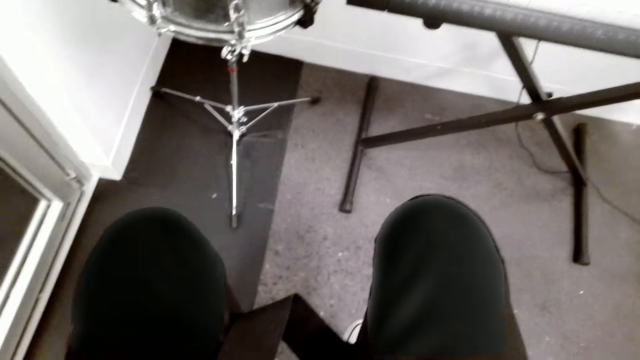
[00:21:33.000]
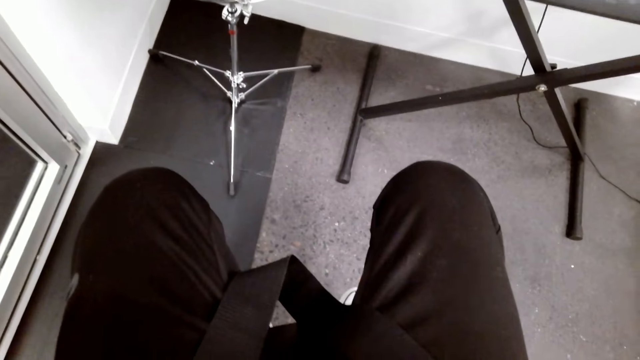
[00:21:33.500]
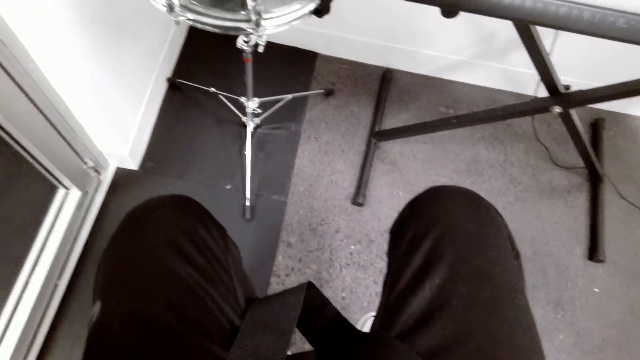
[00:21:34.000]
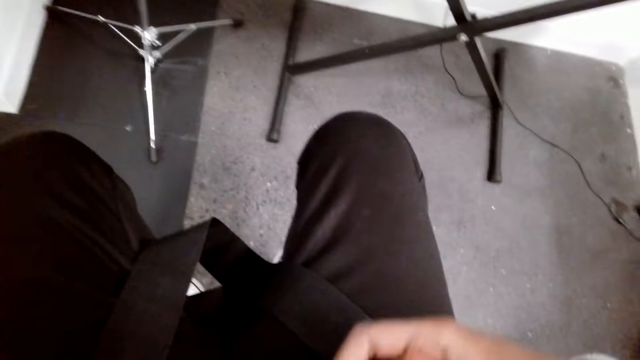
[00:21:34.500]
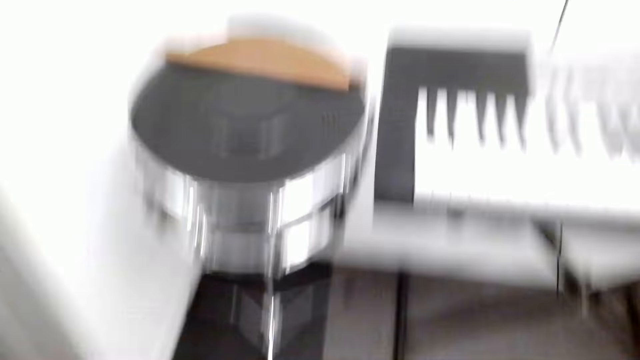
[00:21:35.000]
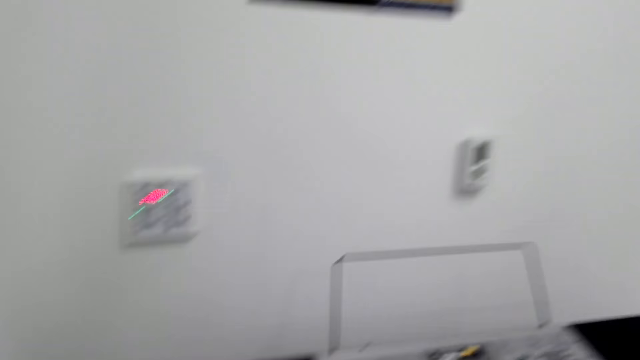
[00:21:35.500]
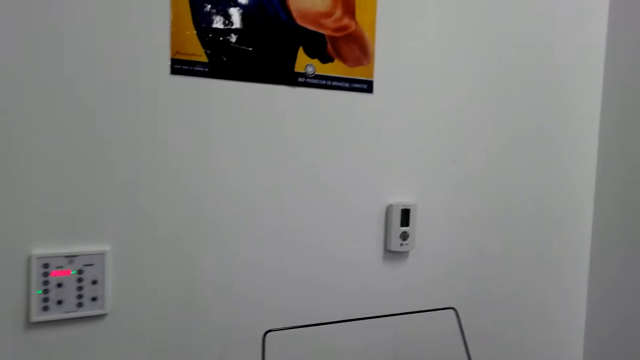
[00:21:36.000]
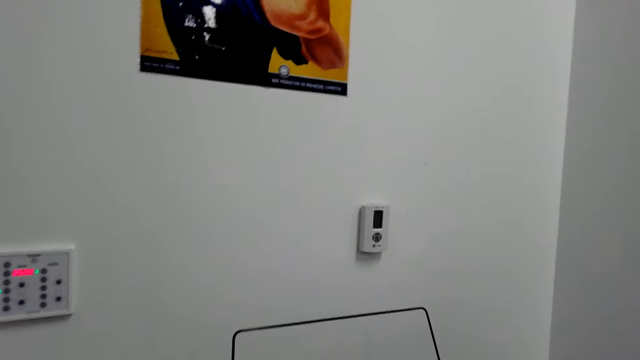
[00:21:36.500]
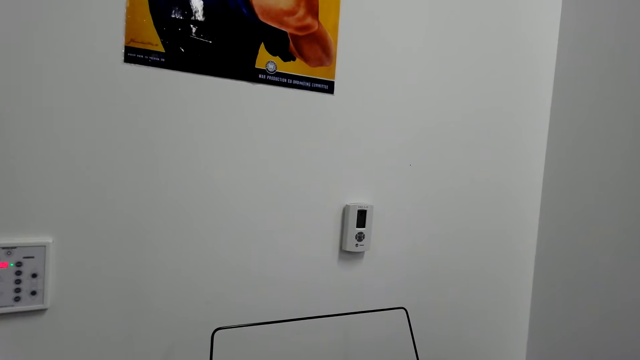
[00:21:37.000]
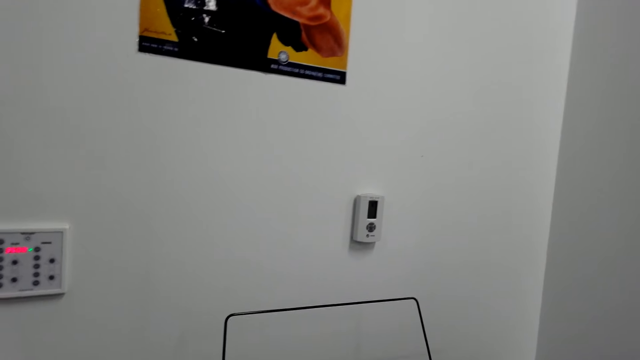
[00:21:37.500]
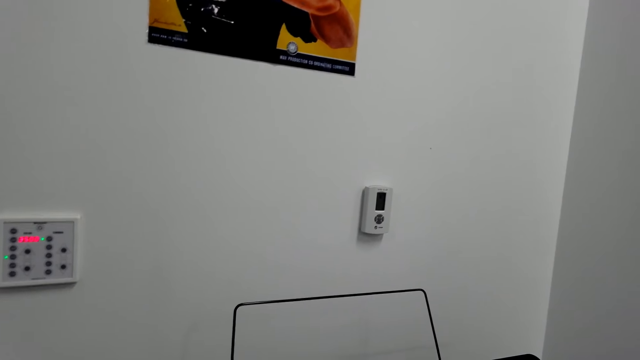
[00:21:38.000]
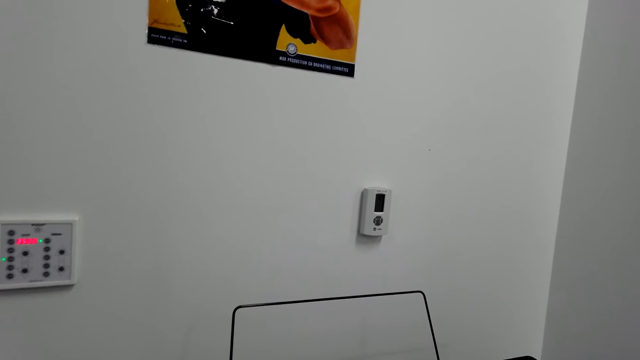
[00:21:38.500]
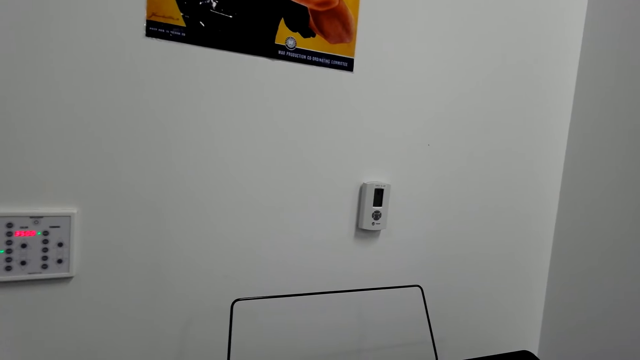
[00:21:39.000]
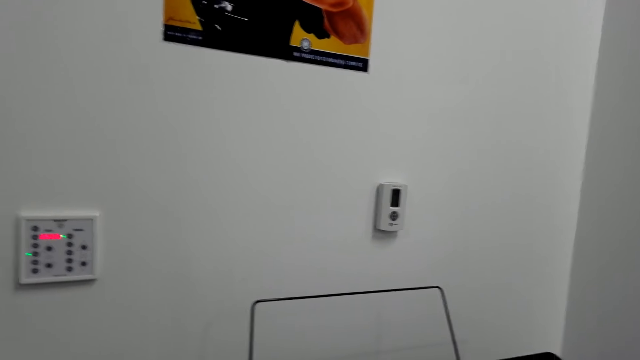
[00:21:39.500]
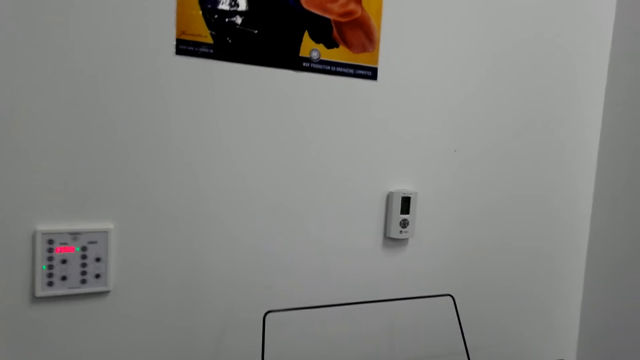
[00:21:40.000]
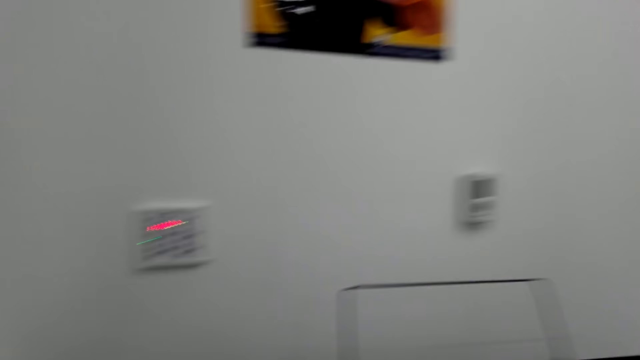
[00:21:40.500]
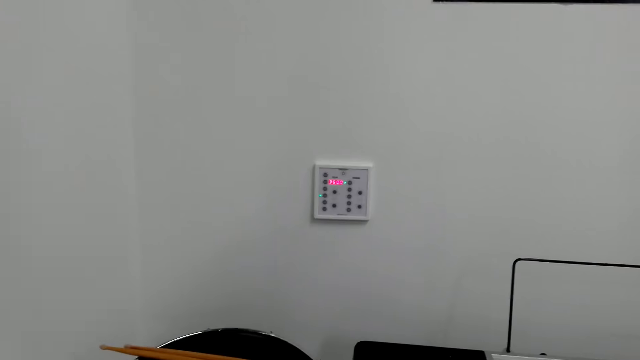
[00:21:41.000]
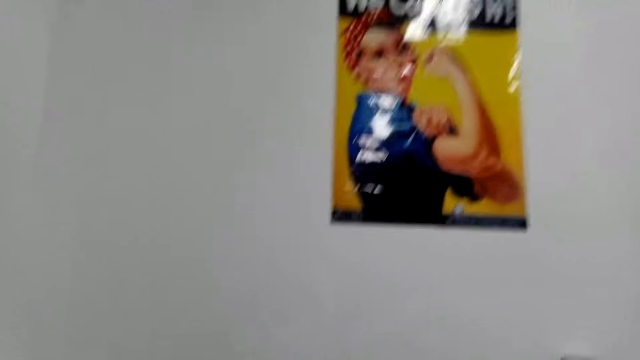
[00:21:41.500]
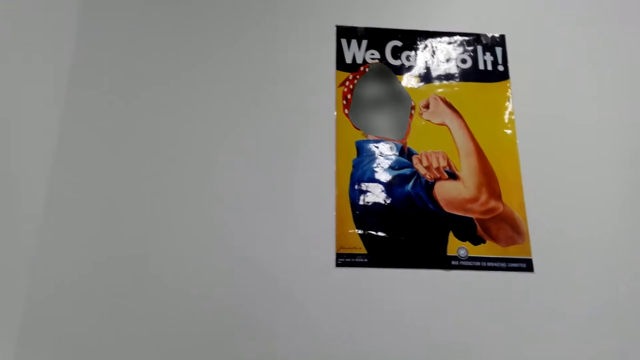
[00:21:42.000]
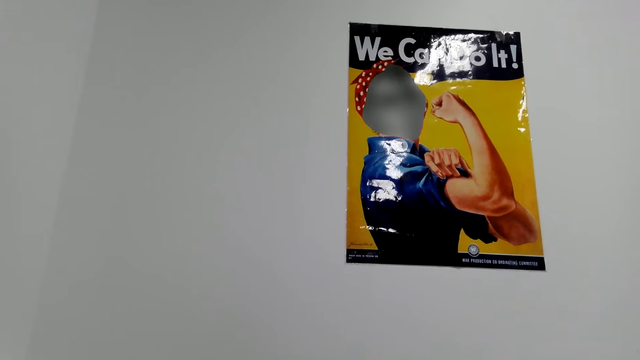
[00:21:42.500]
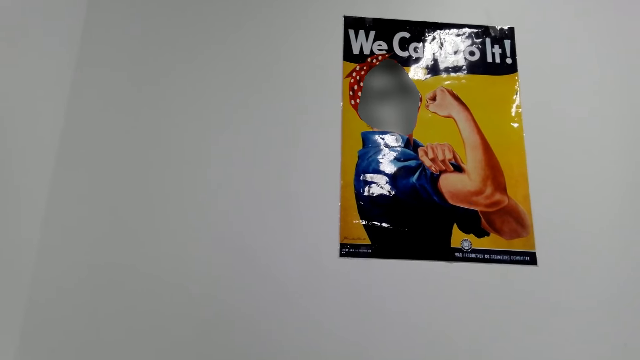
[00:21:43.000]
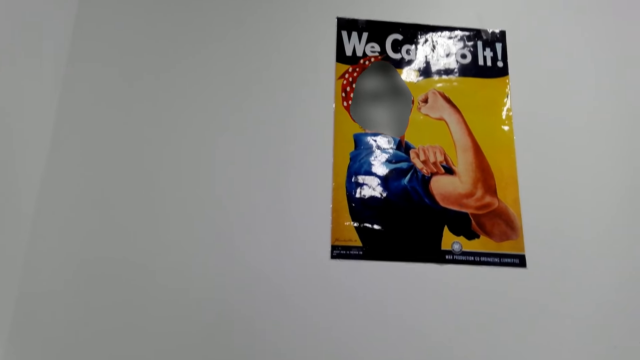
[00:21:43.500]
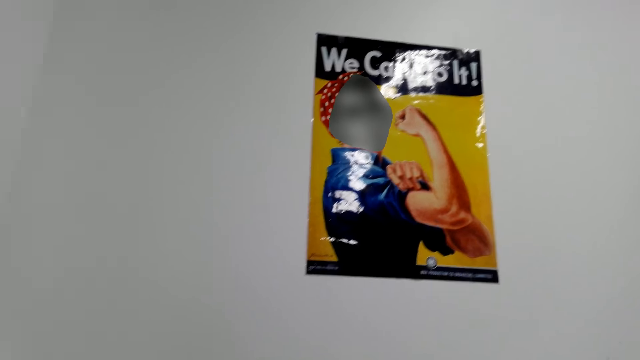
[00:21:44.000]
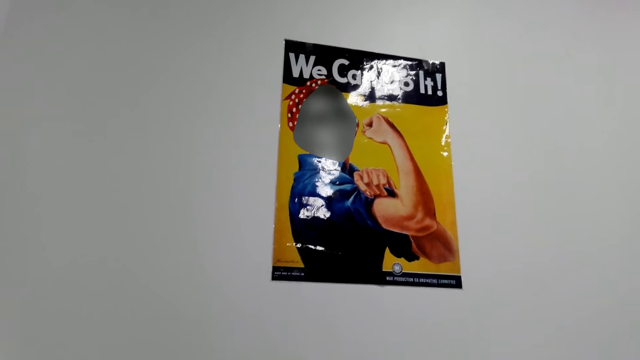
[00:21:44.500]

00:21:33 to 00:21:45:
The camera wearer looks around.

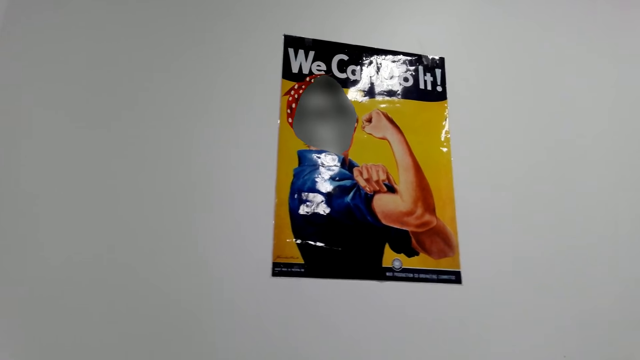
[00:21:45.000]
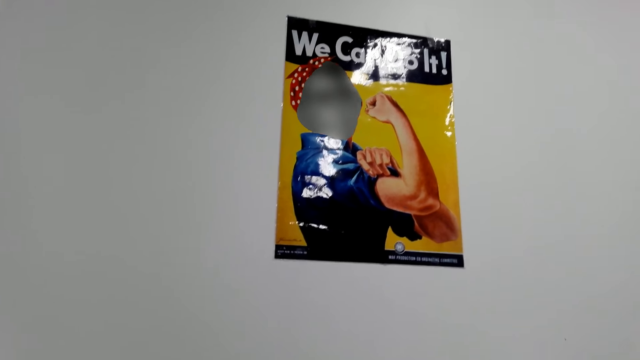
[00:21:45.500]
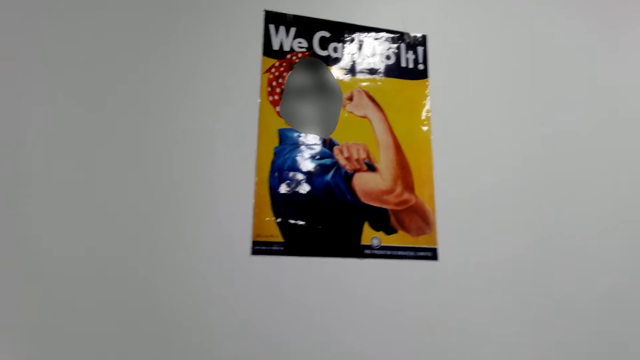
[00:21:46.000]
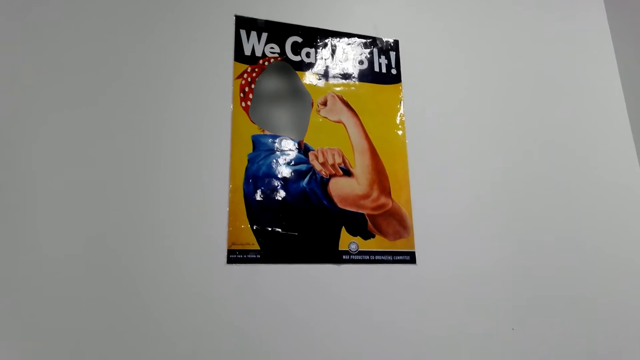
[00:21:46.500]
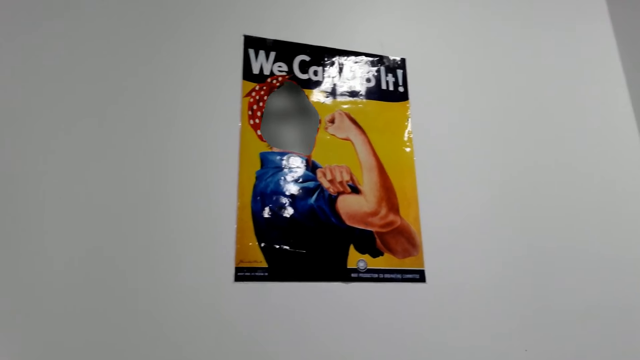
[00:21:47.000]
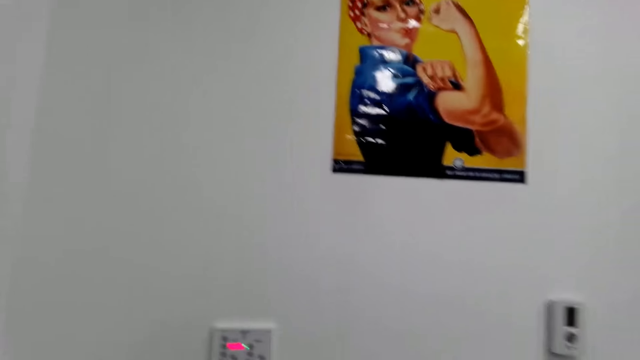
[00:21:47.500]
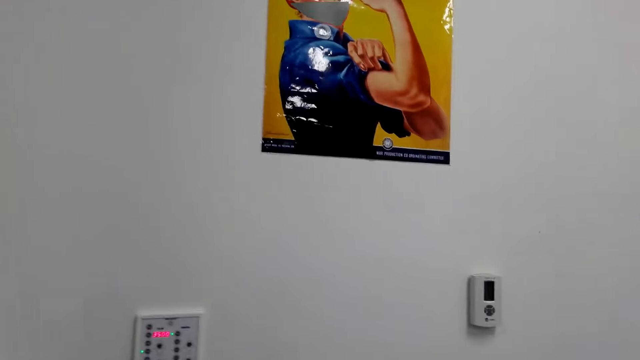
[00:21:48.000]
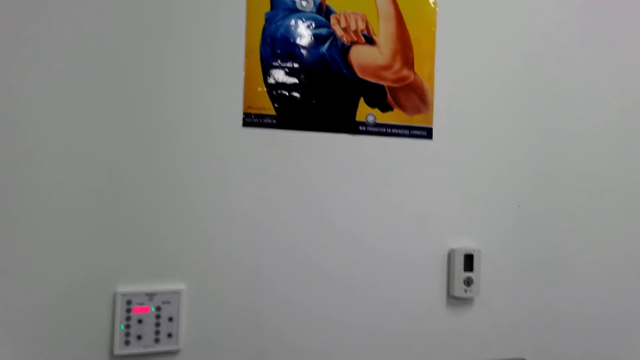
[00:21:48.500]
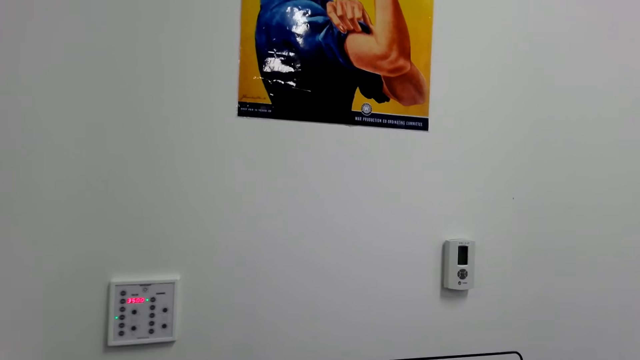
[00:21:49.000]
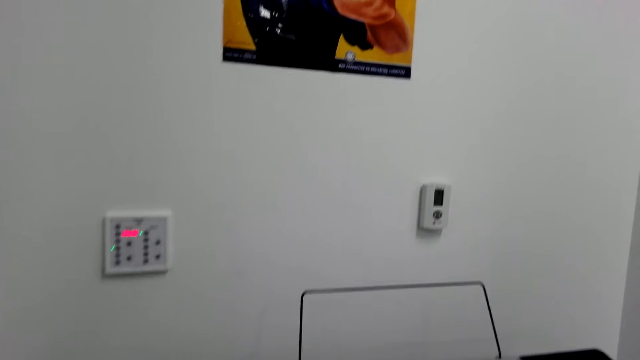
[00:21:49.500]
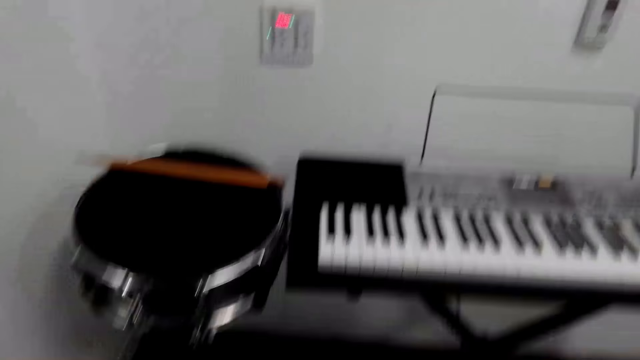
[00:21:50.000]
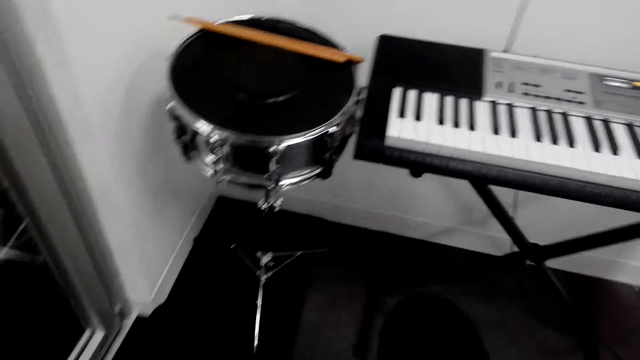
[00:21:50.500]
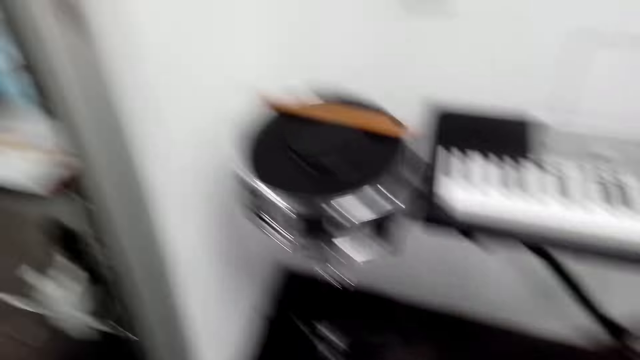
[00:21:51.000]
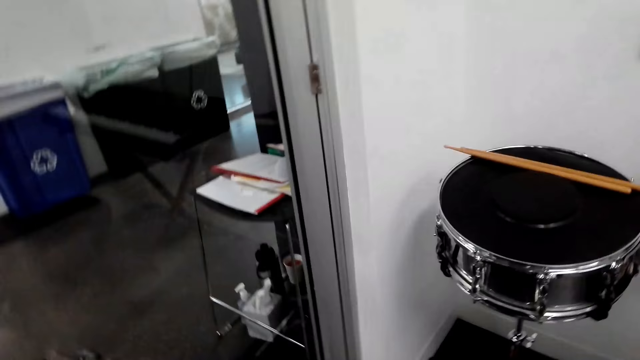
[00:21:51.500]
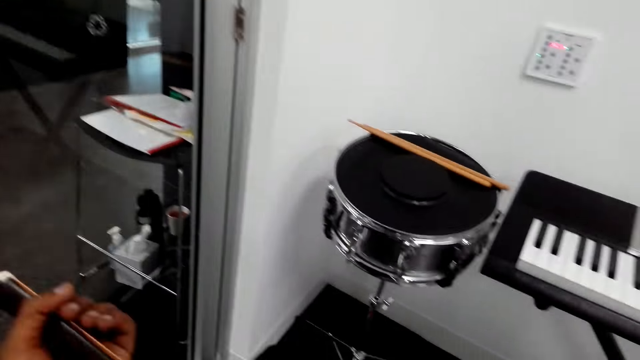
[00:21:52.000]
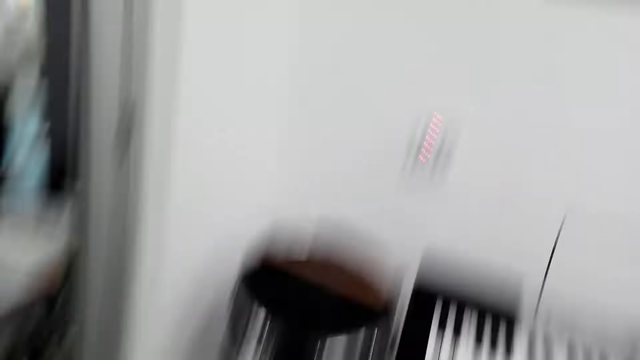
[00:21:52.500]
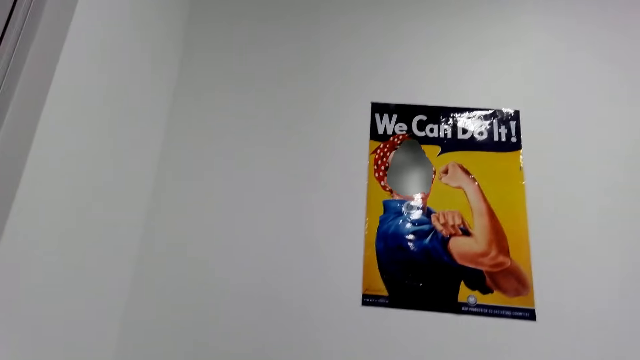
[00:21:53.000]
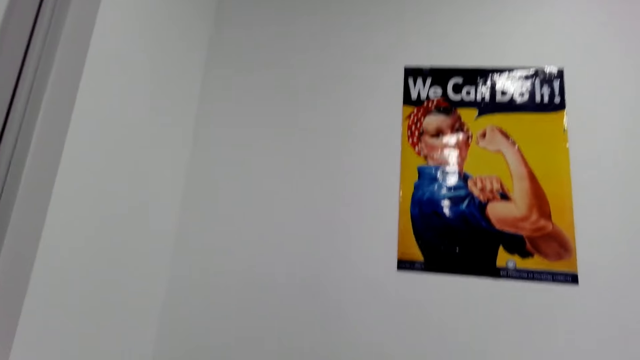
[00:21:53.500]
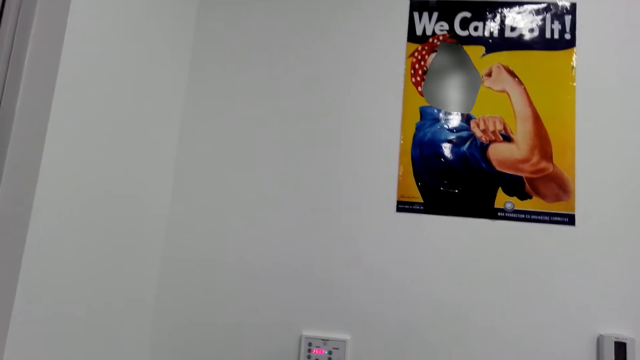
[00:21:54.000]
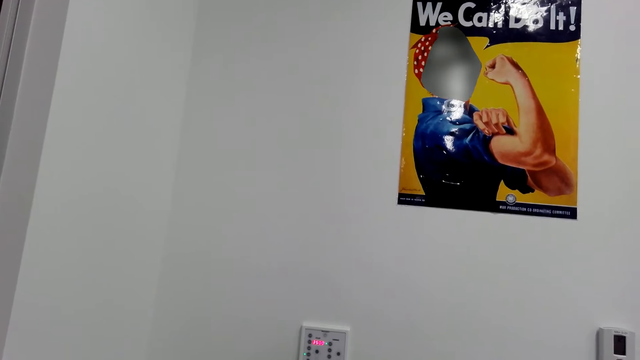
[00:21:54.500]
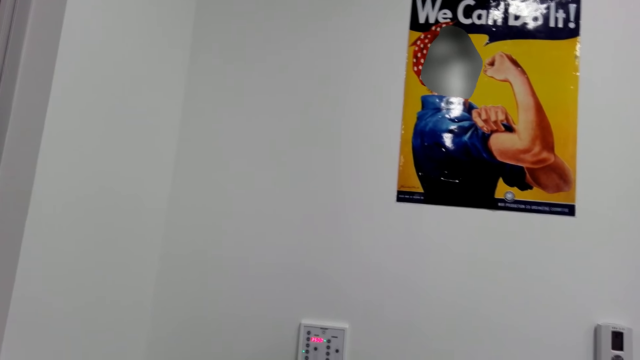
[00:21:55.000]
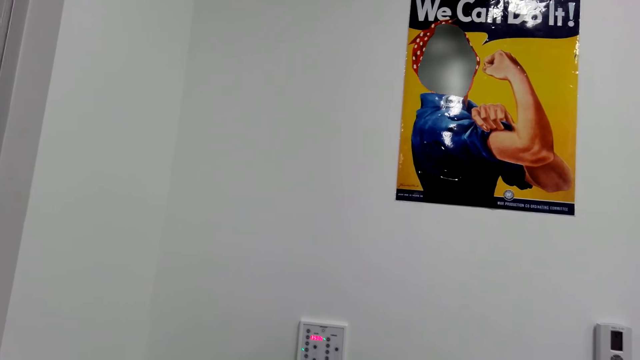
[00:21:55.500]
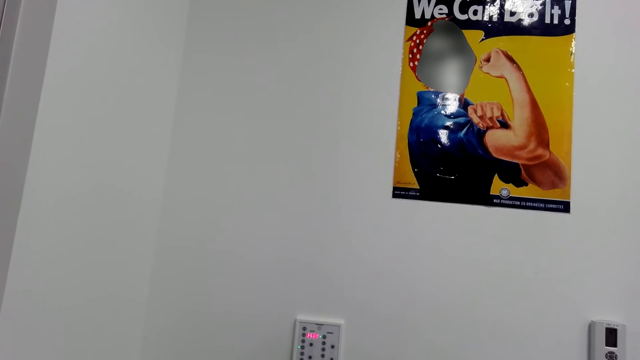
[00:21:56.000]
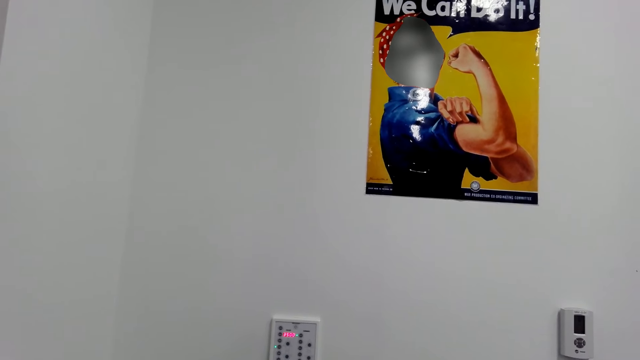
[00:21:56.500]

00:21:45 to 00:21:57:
The camera wearer looks at the poster.
